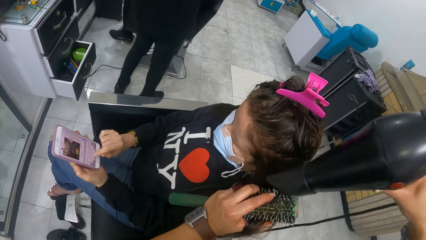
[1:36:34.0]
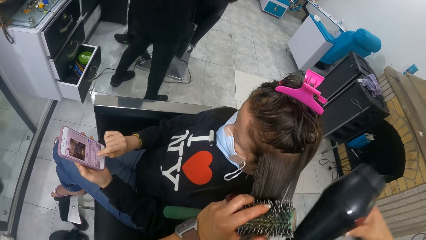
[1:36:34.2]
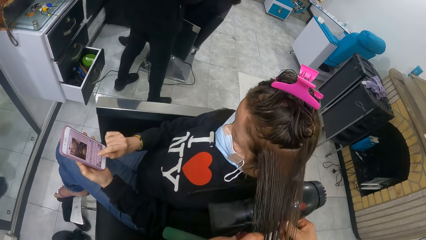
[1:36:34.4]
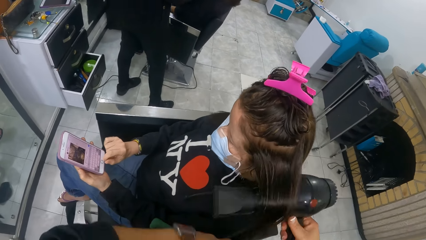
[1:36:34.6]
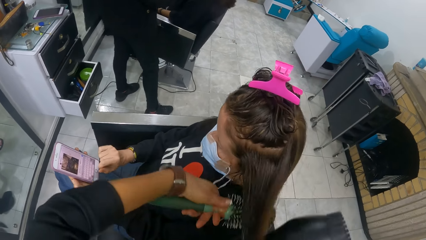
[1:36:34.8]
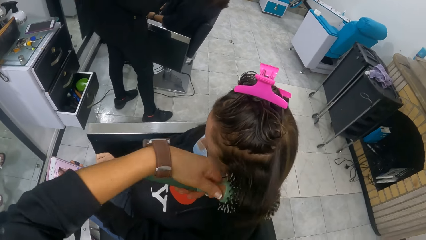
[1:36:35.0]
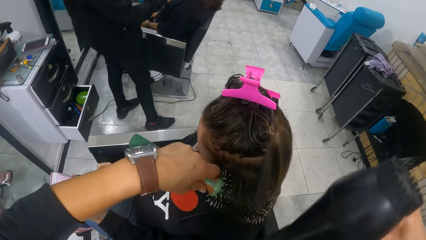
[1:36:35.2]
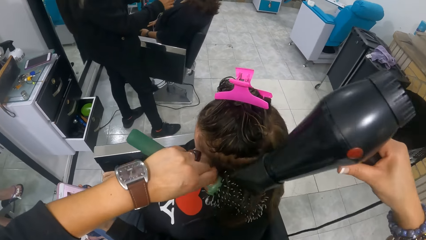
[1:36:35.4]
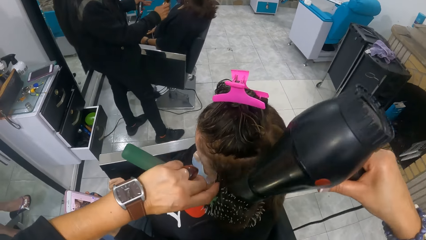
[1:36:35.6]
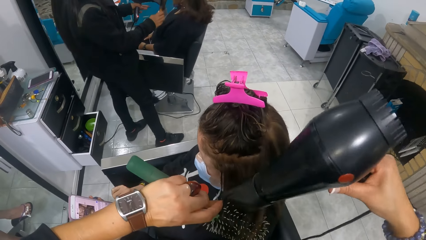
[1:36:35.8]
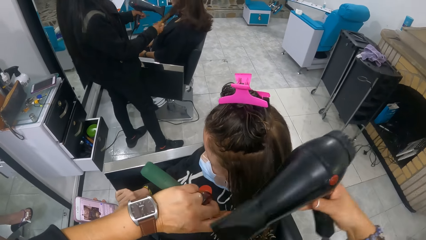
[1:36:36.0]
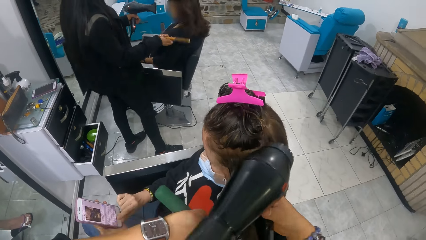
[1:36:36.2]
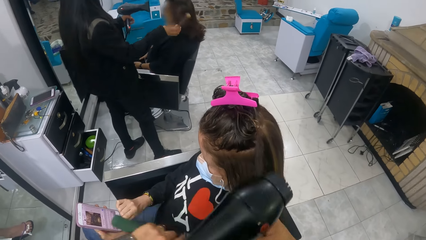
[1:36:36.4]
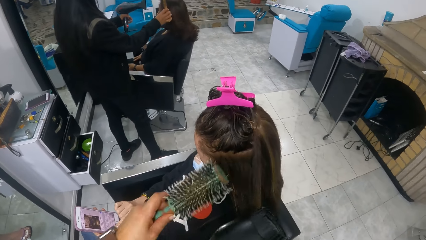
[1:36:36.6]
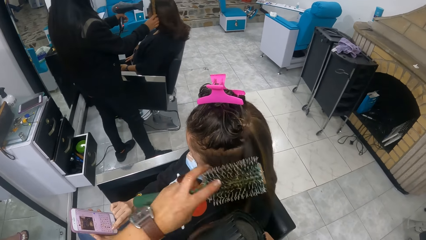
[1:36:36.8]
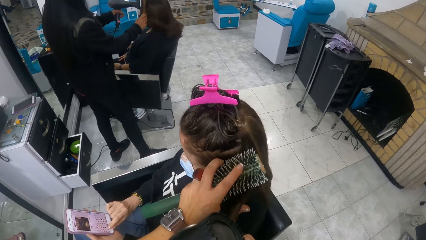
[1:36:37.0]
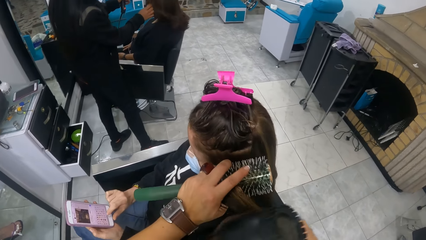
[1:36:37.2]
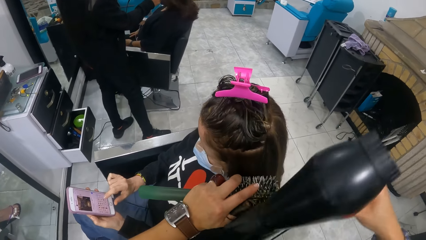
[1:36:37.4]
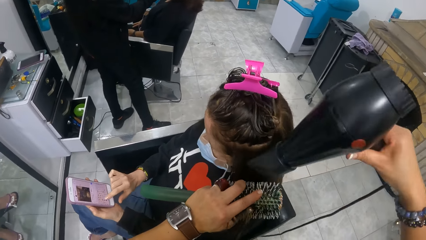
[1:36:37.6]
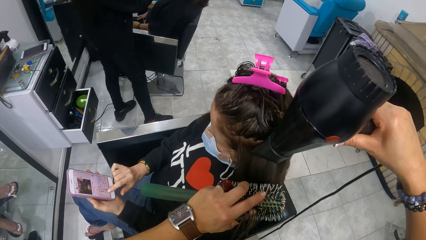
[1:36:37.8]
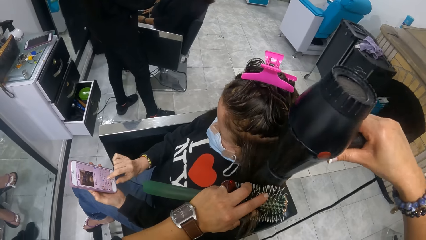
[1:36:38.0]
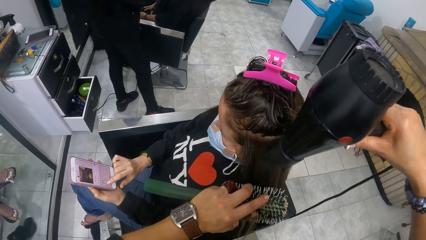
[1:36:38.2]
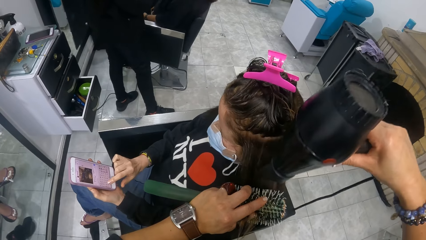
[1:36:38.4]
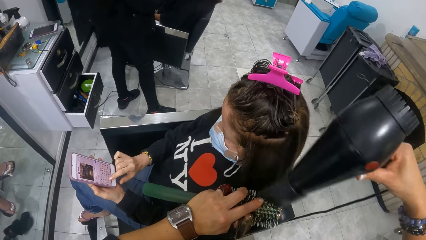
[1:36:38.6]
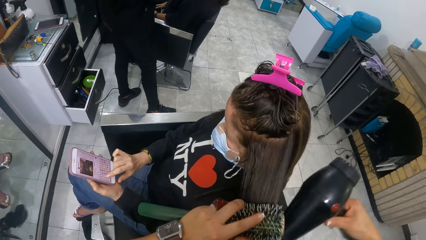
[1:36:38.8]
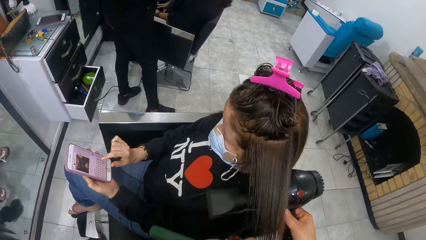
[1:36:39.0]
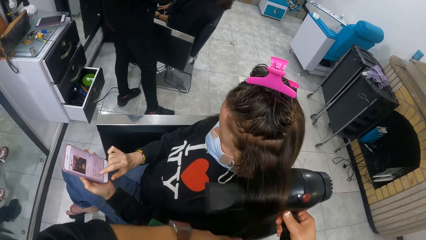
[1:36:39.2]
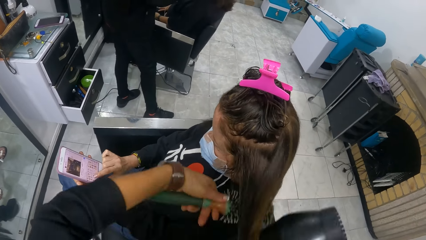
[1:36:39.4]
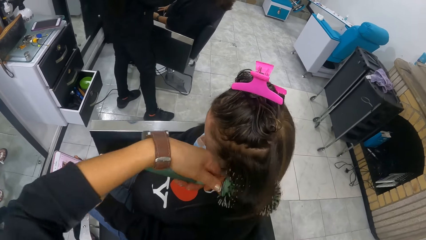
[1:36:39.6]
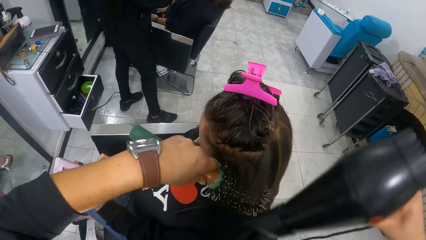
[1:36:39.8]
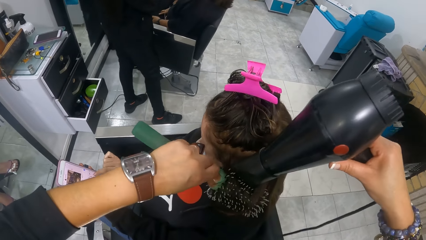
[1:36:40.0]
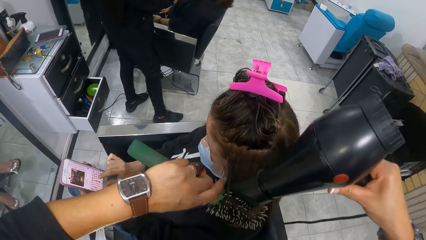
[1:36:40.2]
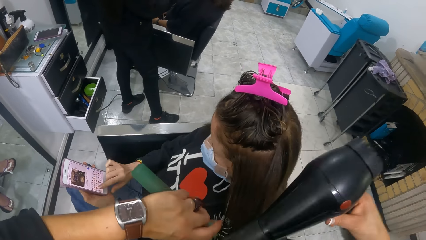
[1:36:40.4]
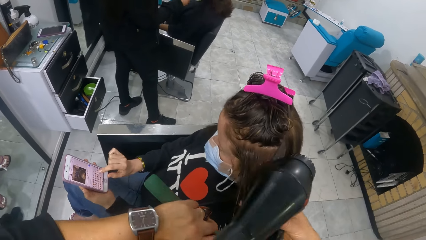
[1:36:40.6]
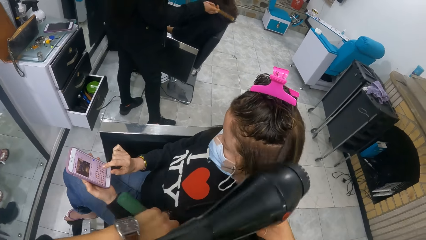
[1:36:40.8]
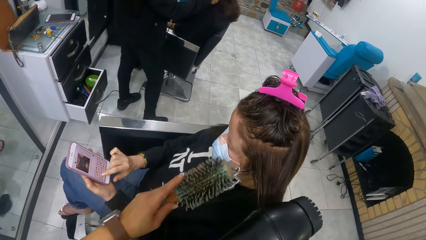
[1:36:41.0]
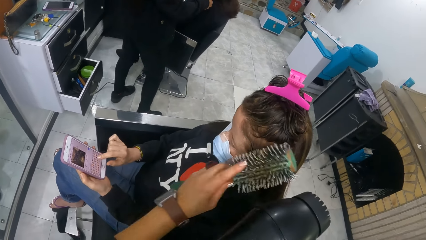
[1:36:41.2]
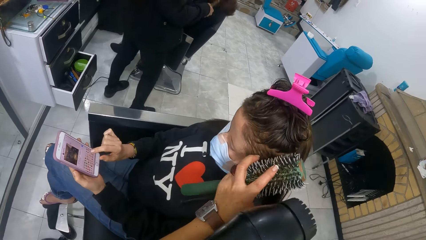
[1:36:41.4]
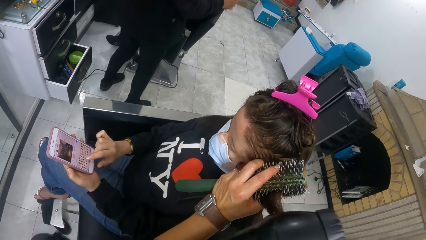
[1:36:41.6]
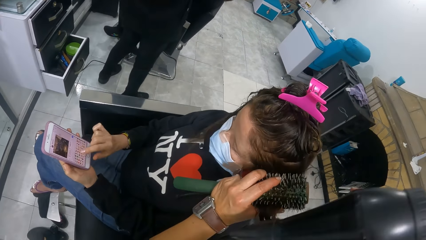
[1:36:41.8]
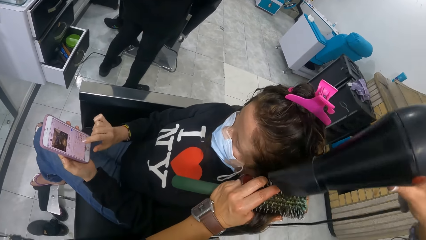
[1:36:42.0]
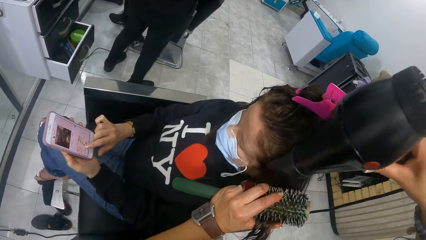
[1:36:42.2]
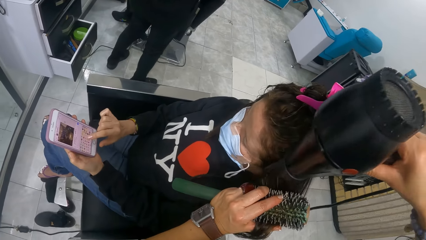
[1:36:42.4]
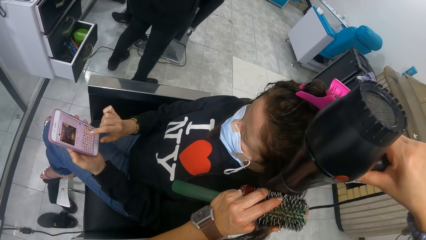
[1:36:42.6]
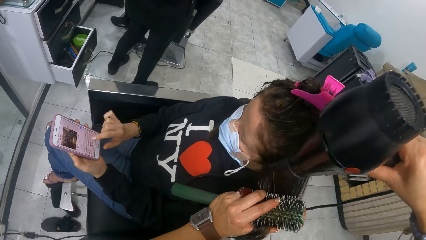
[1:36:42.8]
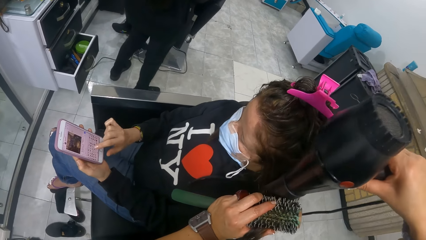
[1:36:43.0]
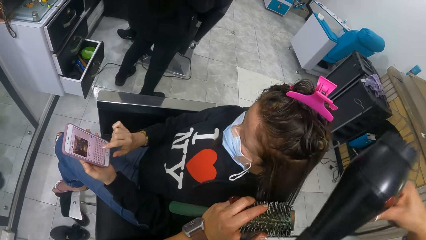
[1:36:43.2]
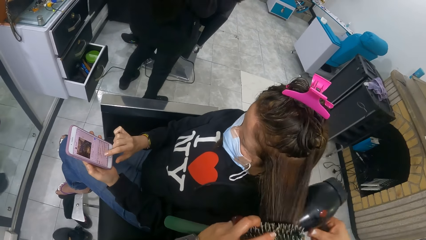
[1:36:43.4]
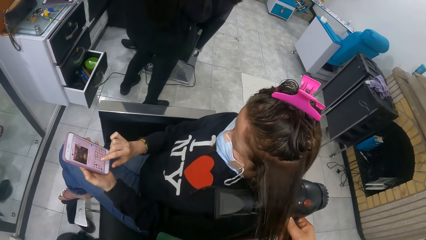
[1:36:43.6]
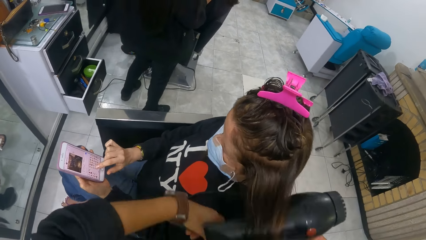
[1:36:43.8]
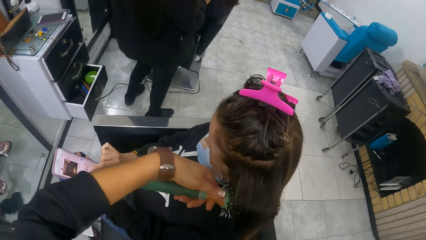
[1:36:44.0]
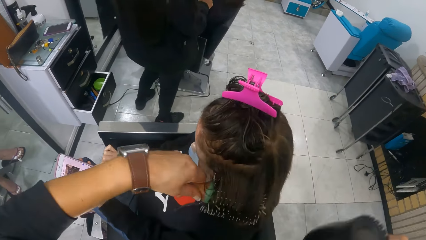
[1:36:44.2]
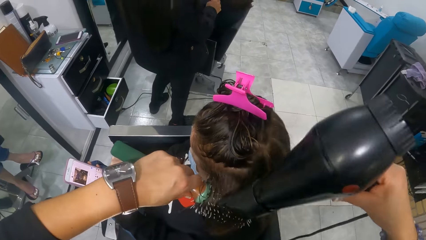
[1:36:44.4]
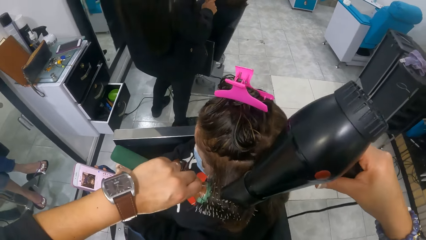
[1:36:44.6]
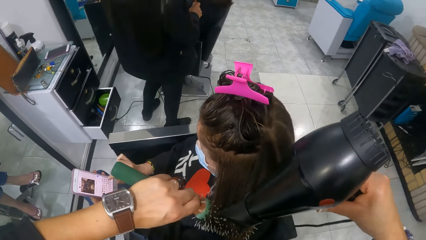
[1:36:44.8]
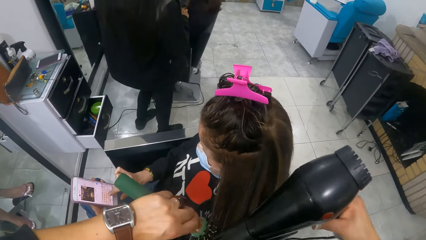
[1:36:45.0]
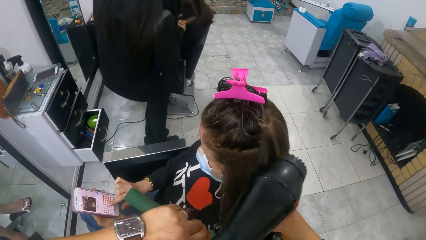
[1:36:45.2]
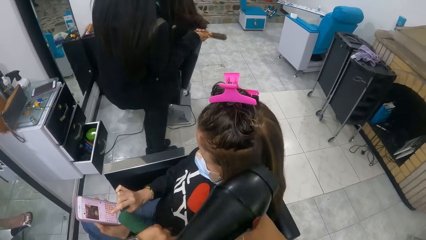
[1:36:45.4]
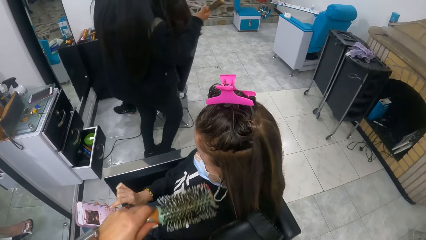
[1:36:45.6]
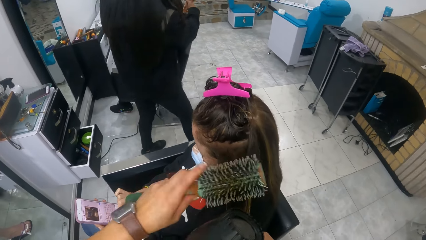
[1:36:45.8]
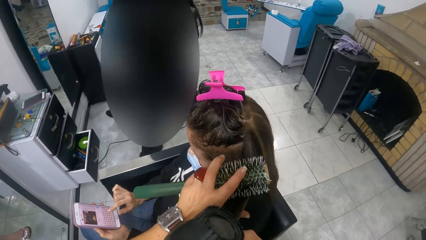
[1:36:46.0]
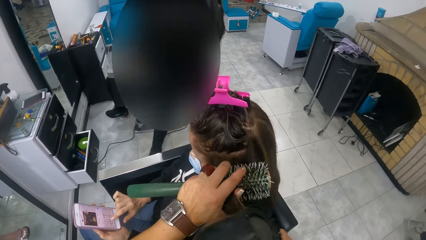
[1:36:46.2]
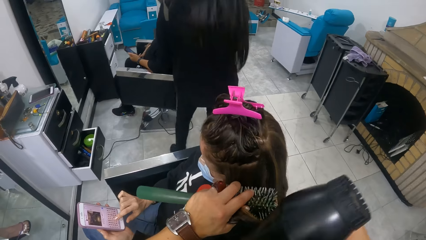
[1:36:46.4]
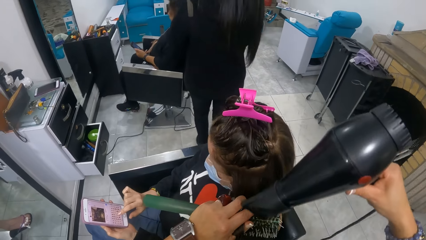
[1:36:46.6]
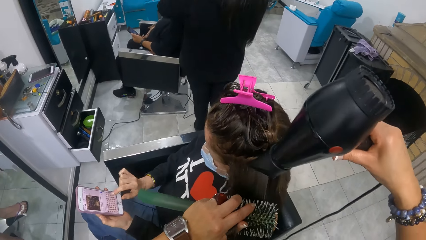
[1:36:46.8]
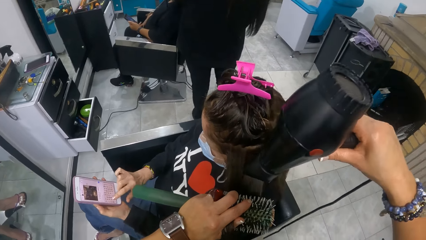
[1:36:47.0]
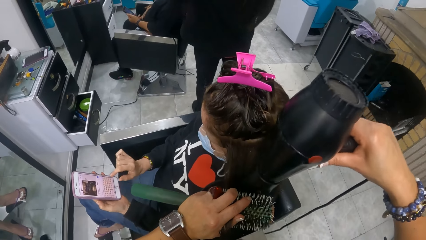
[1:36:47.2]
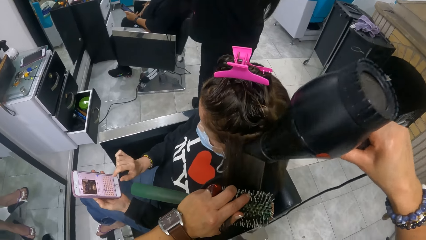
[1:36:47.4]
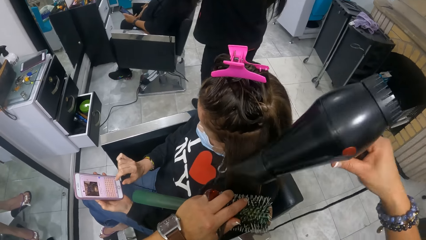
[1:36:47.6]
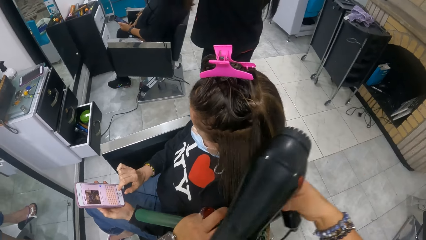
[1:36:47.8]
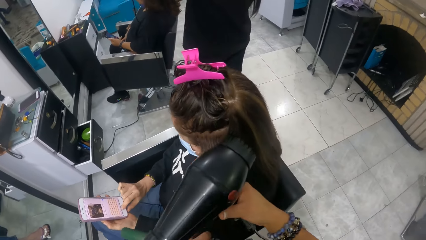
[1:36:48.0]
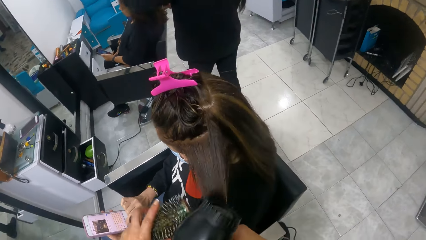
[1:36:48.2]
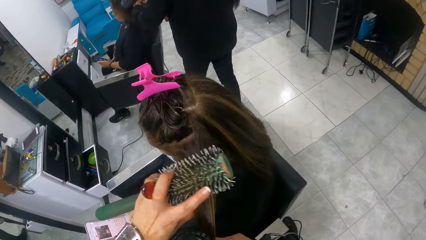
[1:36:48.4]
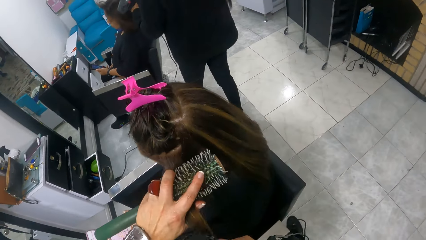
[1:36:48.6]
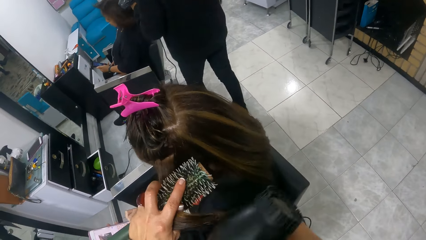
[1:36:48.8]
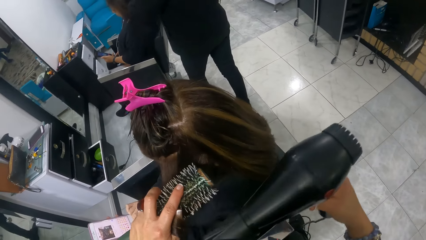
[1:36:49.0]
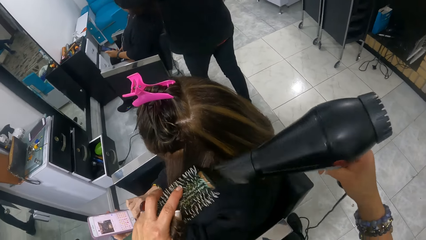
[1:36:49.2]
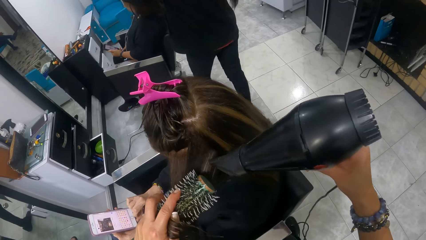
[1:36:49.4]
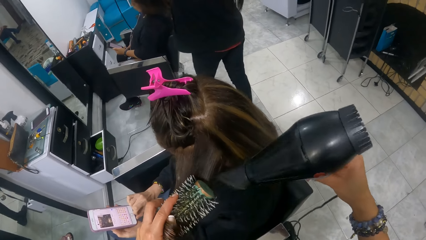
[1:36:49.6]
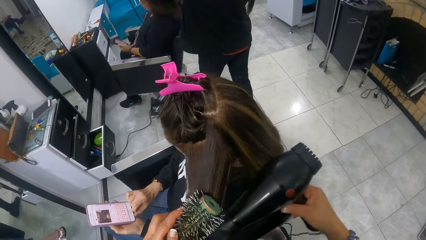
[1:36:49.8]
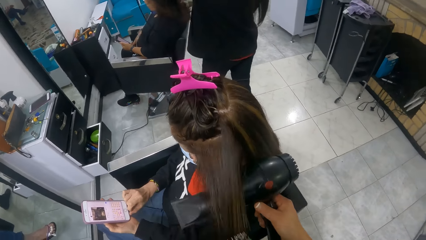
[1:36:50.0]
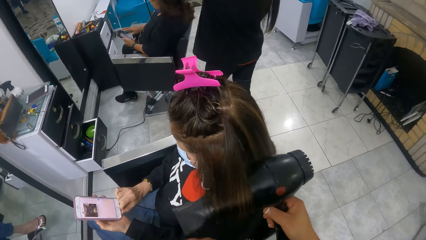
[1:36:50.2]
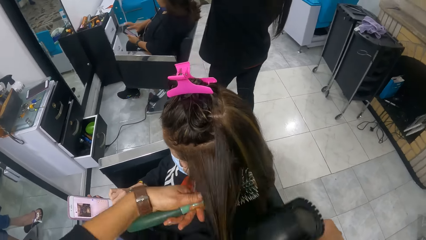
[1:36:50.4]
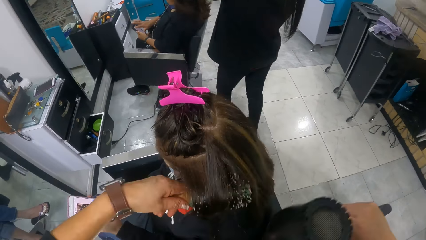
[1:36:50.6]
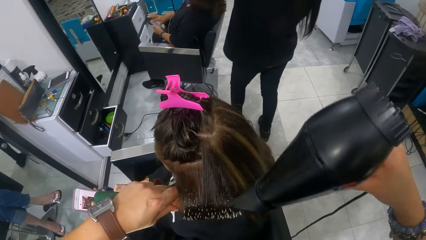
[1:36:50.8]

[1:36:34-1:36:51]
The camera wearer combs a woman's hair. She rolls the woman's hair around the comb. She combs the woman's hair. Another woman dries a third woman's hair with a hair dryer in her left hand and a brush in her right hand. The camera wearer blow-dries the first woman's hair. She rolls the first woman's hair around the comb. She blow-dries the first woman's hair. She combs the first woman's hair. She blow-dries the first woman's hair. She rolls the first woman's hair around the comb. She blow-dries the first woman's hair. She combs the first woman's hair. The third woman operates a phone with her hands. The camera wearer dries the first woman's hair with a hair dryer in her right hand and a curler in her left hand. She combs the first woman's hair.
